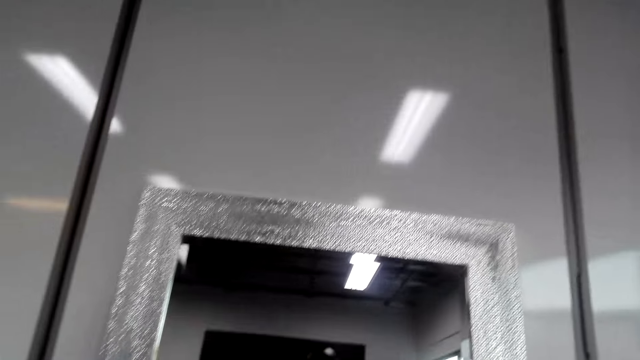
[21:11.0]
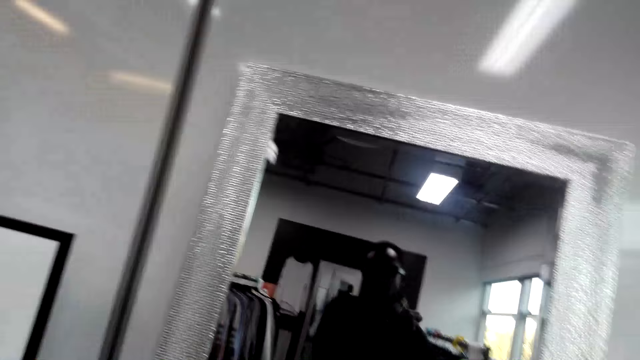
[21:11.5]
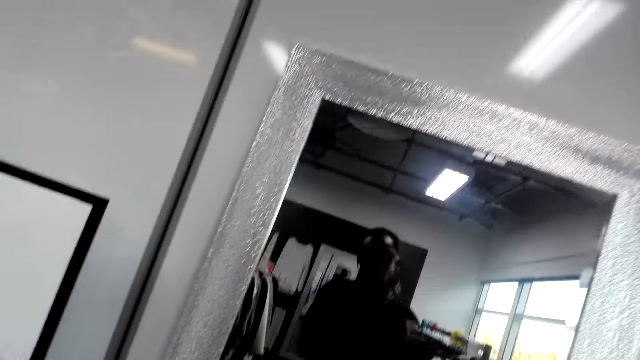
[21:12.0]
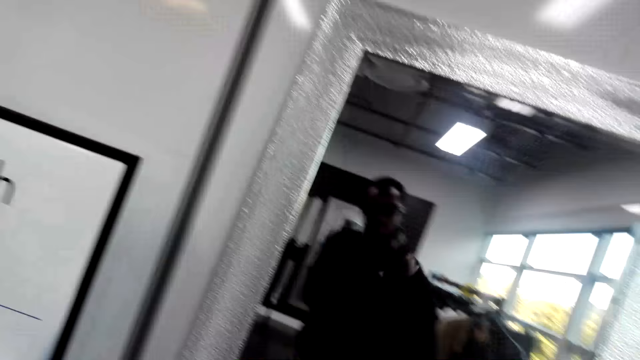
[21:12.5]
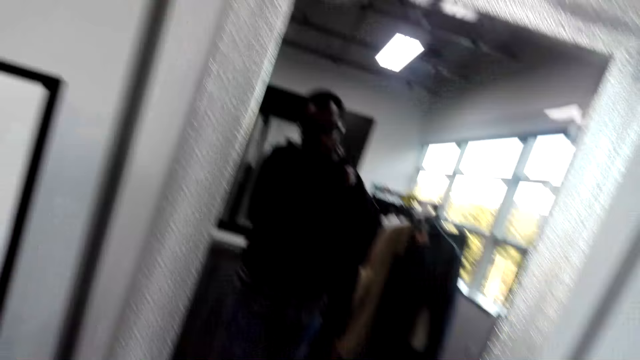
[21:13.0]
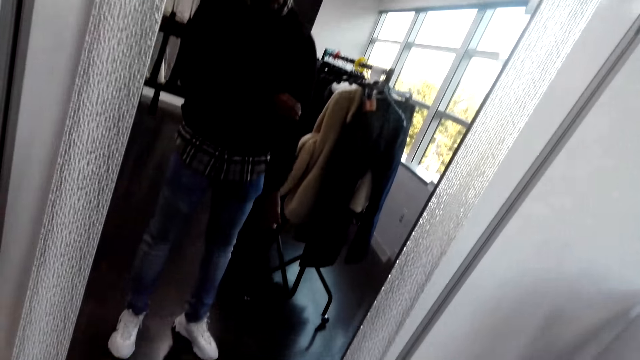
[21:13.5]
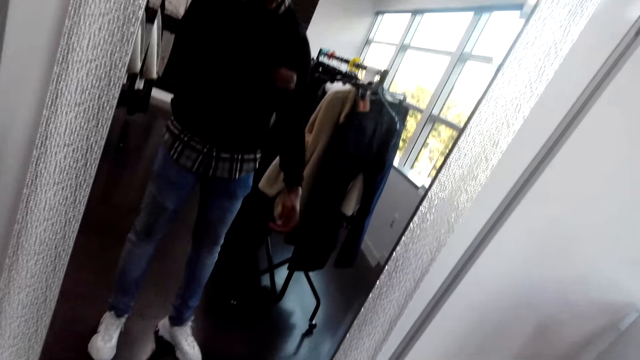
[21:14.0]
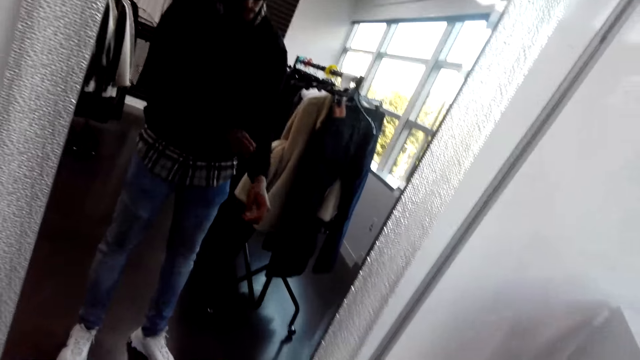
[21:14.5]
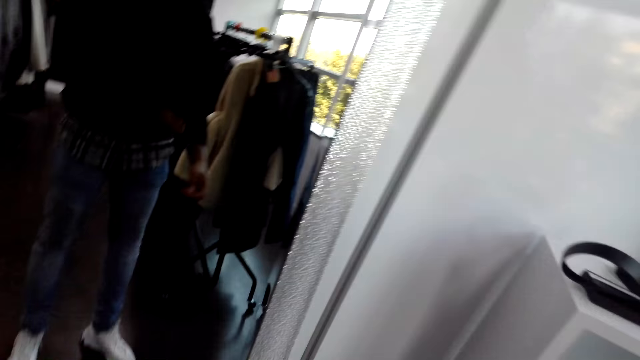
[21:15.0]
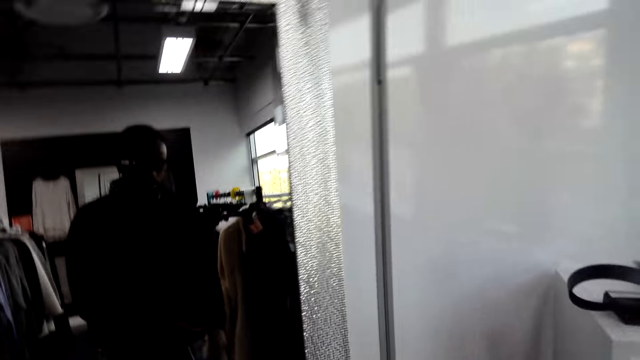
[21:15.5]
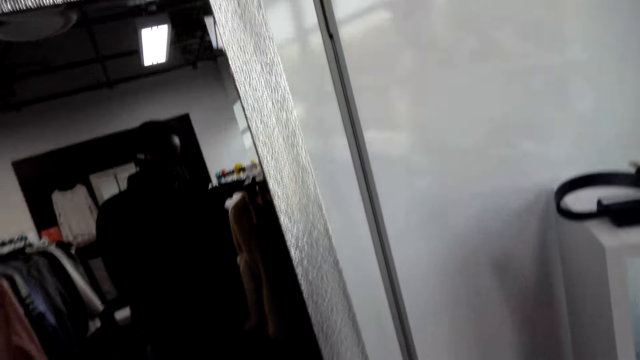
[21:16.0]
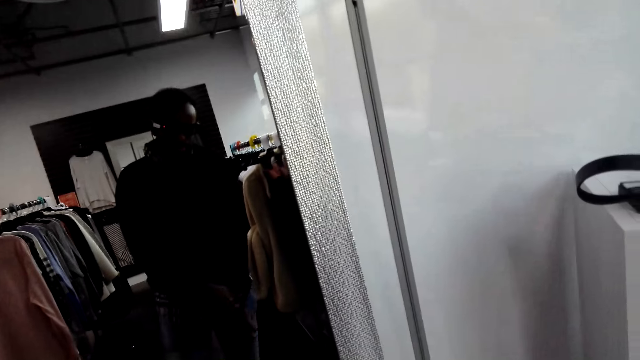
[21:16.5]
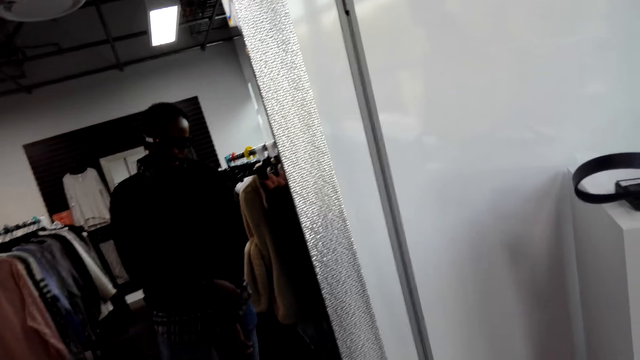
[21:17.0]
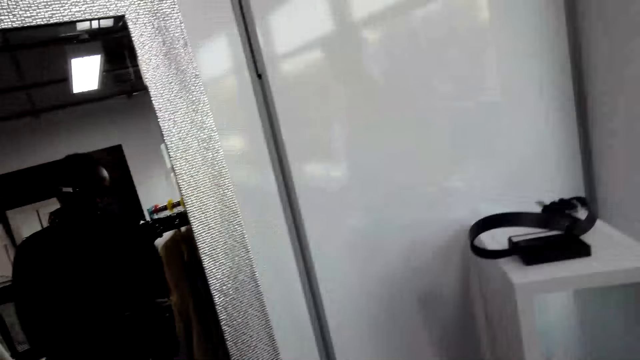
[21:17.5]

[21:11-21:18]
The camera wearer looks in the mirror.

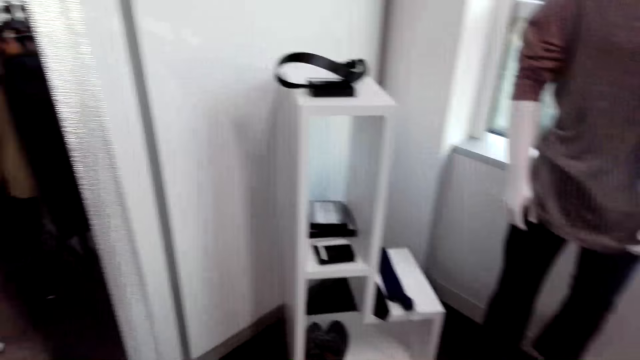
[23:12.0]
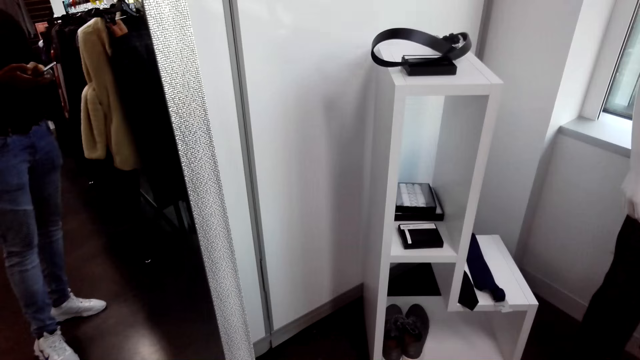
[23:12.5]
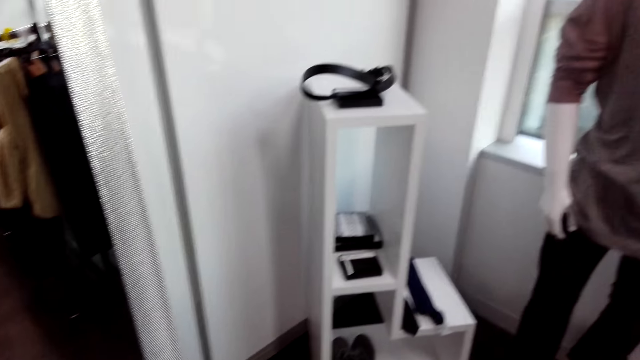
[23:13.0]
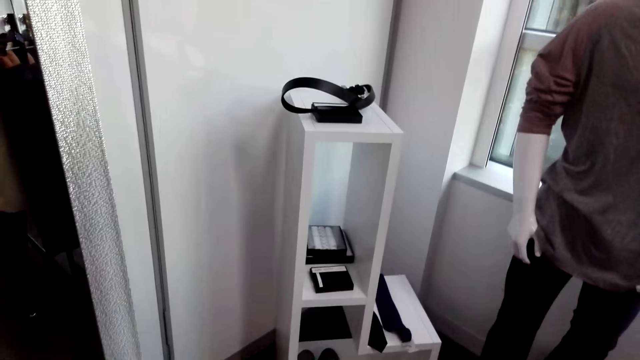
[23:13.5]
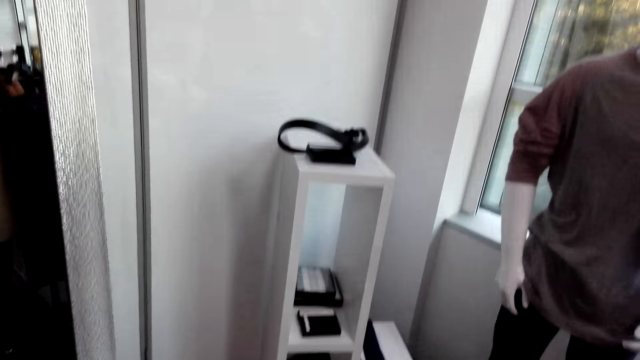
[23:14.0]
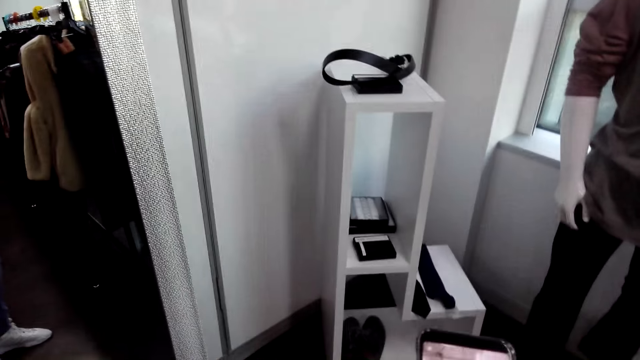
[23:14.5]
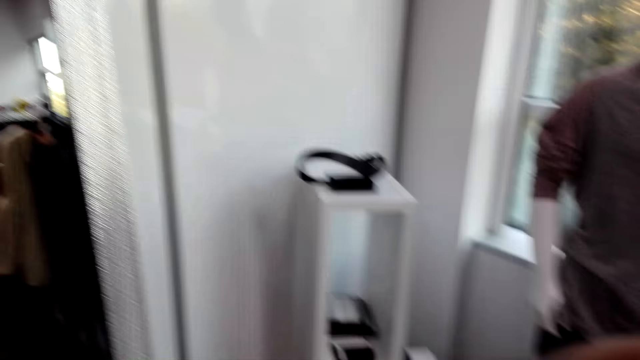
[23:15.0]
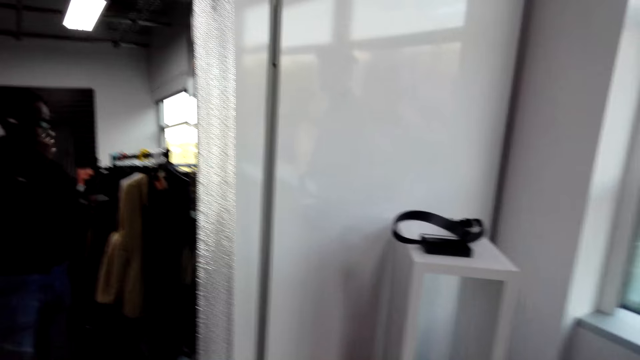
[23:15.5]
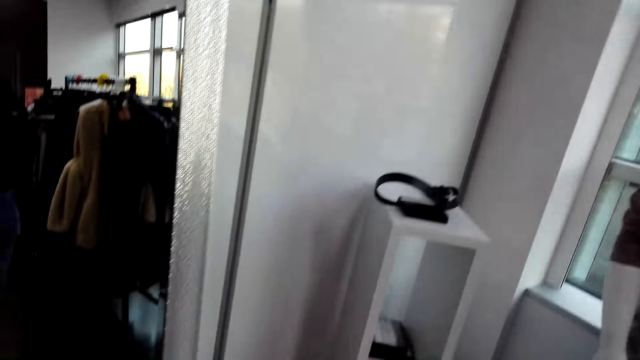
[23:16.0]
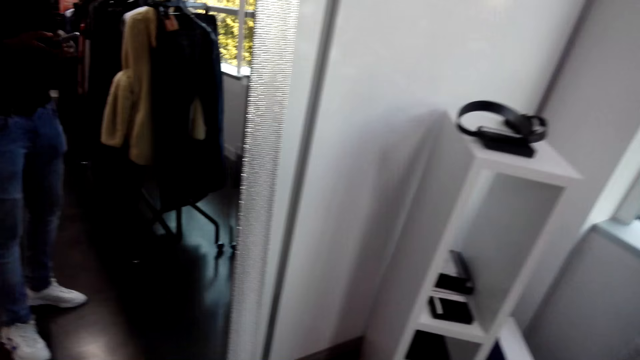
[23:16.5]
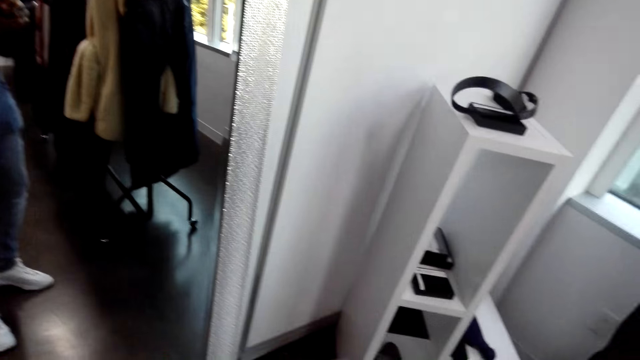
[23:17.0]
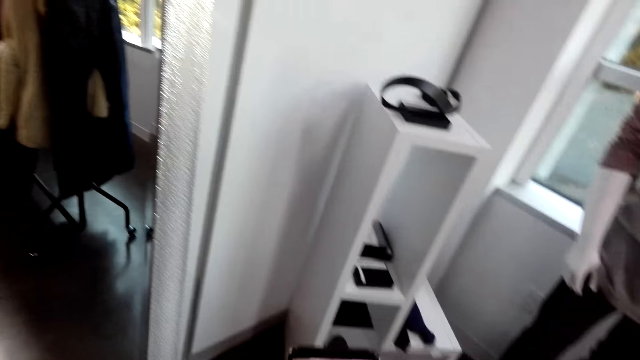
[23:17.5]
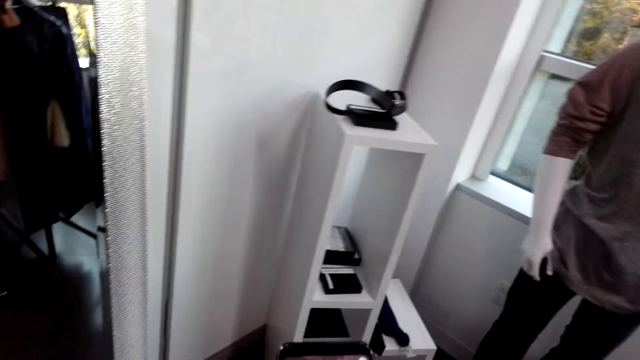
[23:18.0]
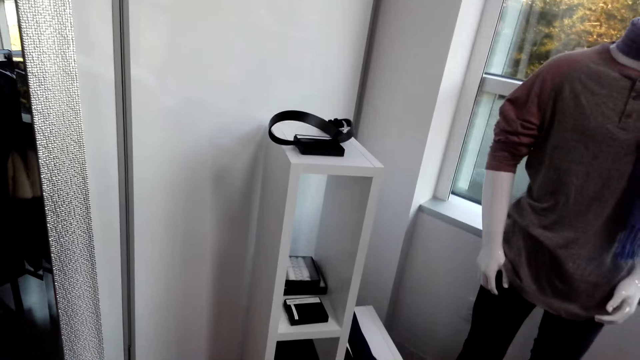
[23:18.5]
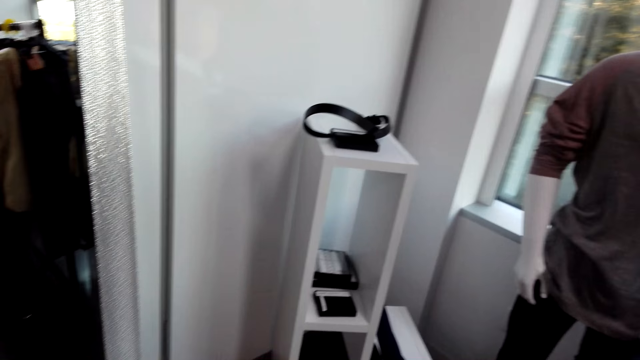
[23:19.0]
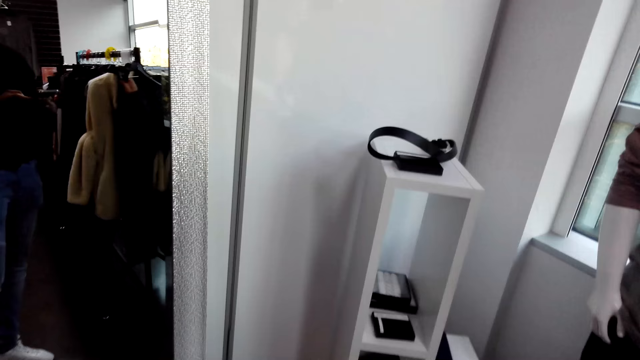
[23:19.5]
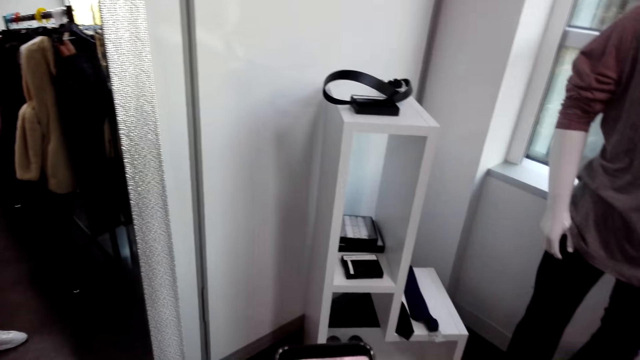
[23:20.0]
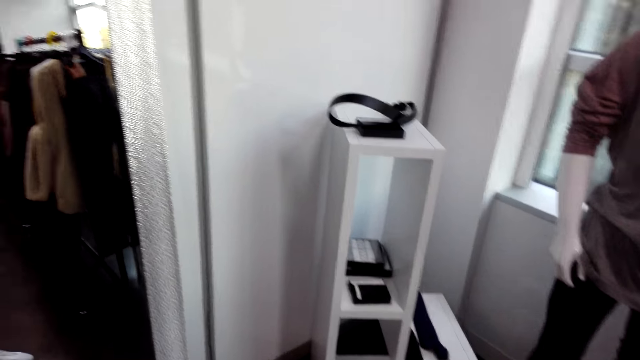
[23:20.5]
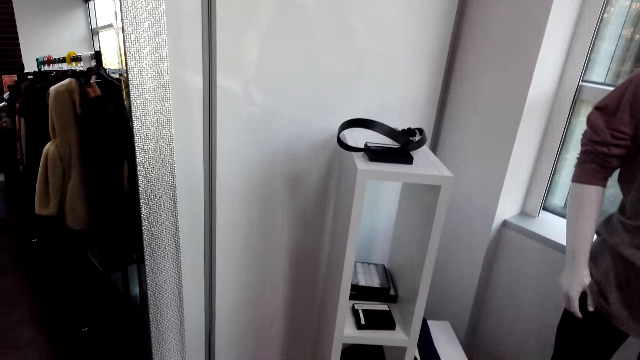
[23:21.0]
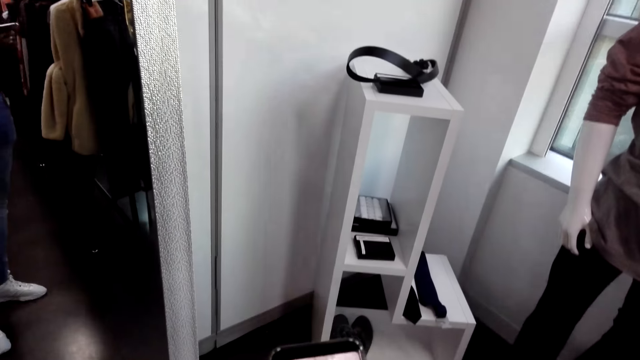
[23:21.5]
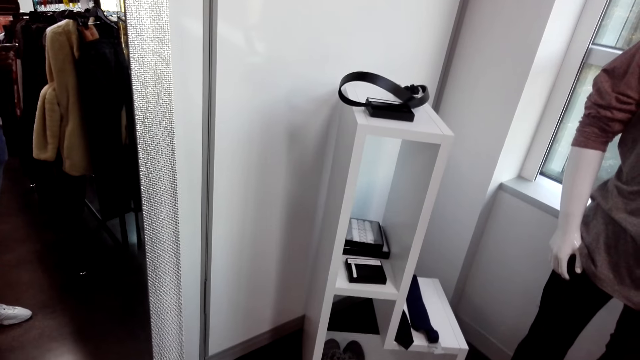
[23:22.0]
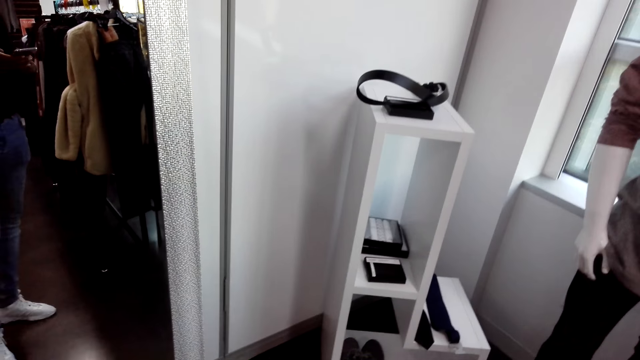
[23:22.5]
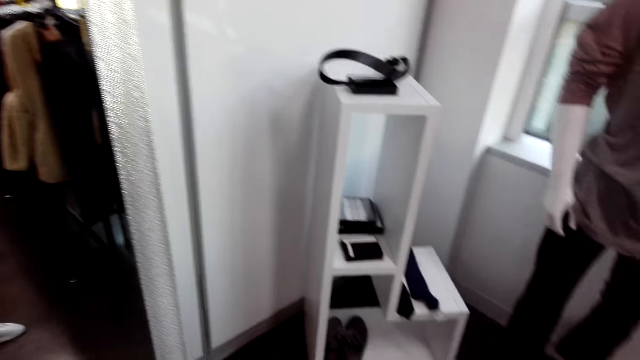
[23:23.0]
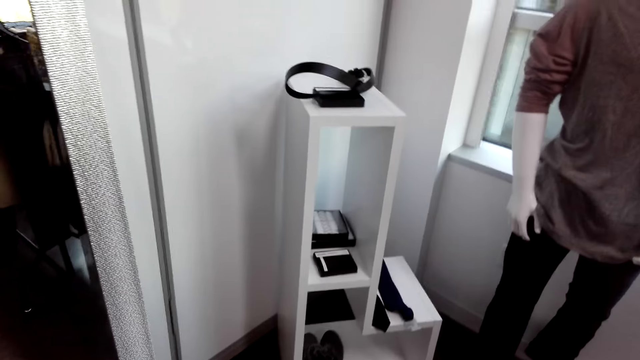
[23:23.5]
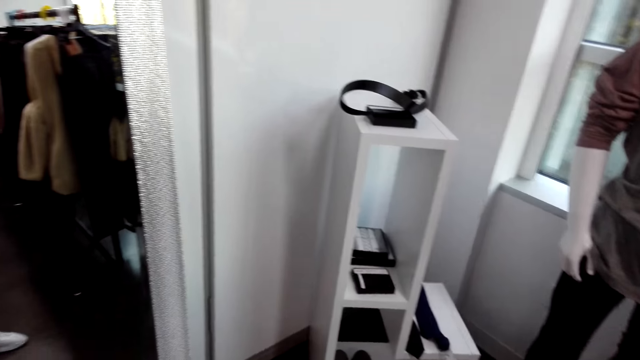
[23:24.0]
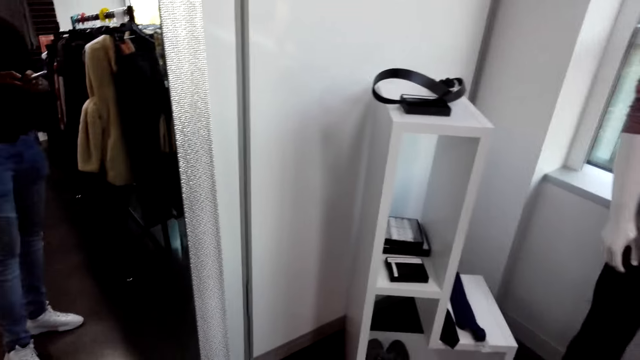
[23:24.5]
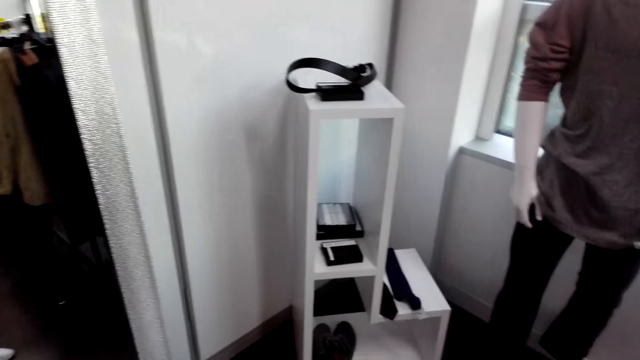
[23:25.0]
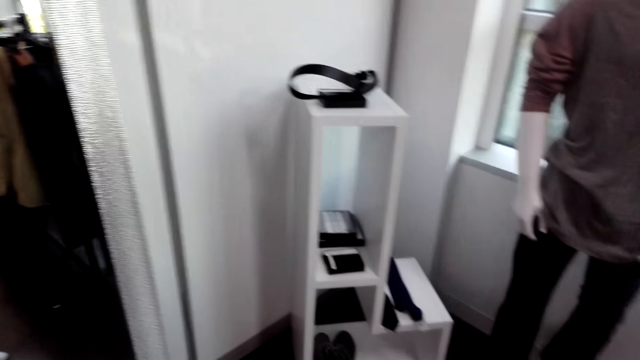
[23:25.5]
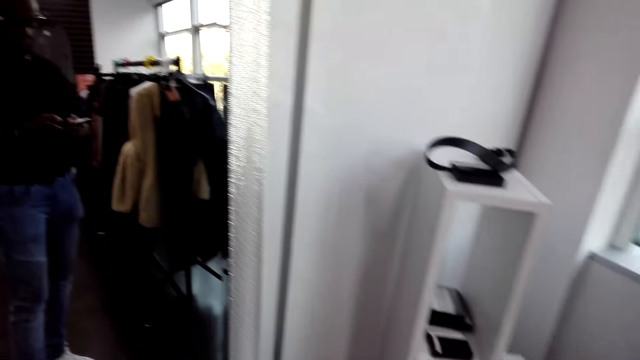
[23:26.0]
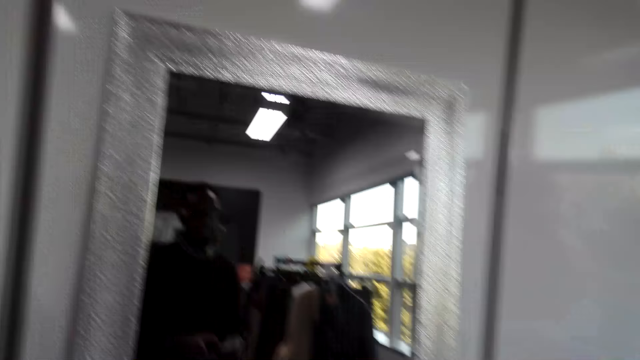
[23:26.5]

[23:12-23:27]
The camera wearer looks around.
